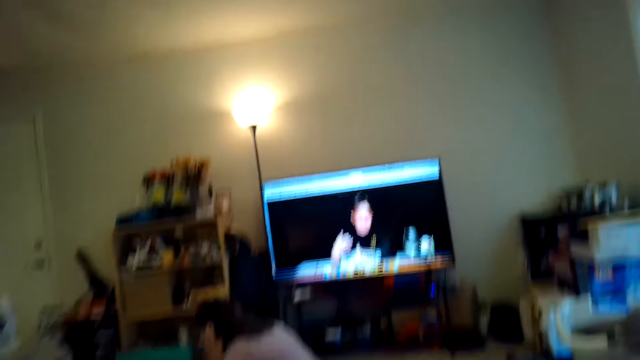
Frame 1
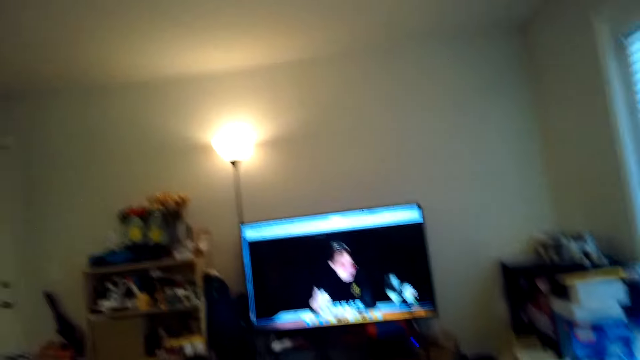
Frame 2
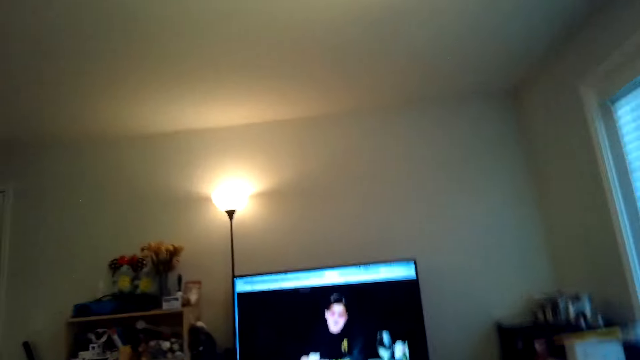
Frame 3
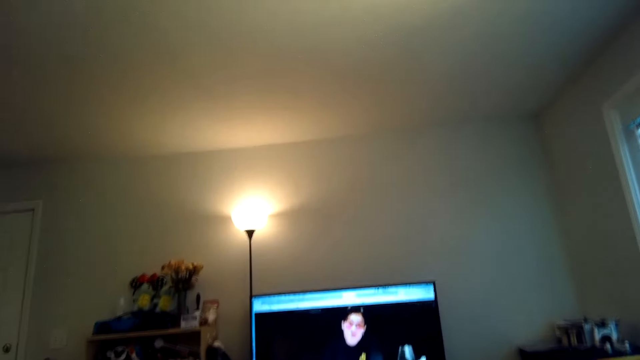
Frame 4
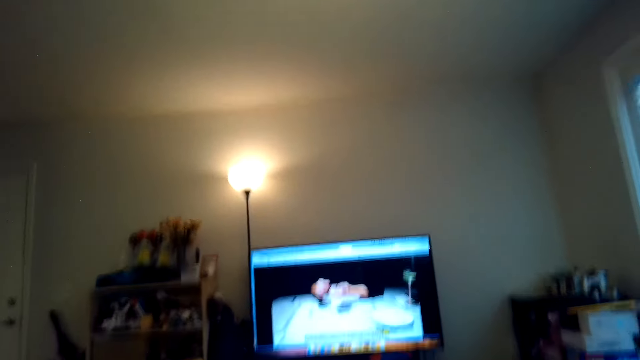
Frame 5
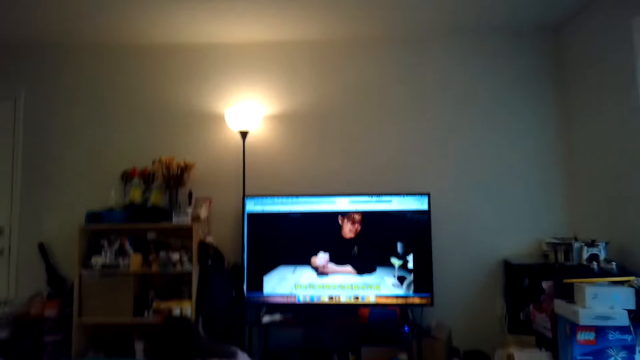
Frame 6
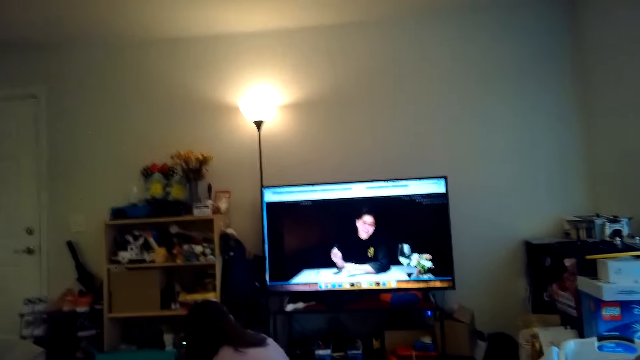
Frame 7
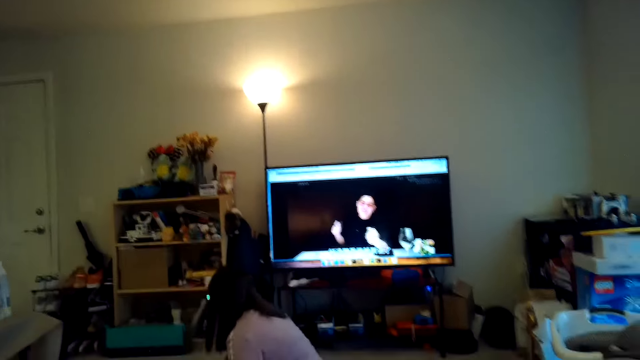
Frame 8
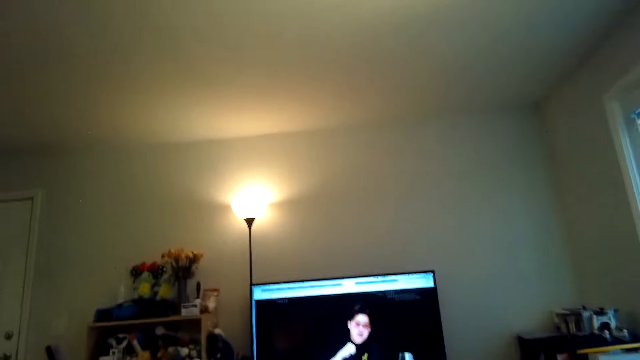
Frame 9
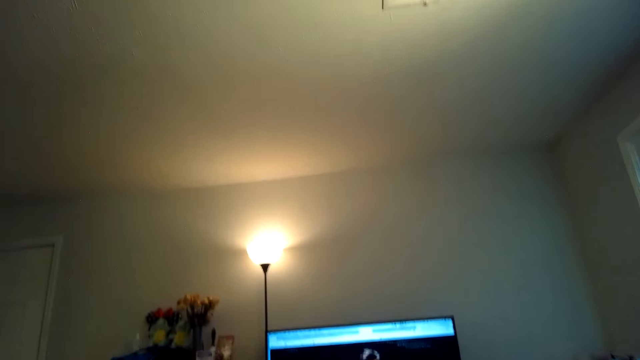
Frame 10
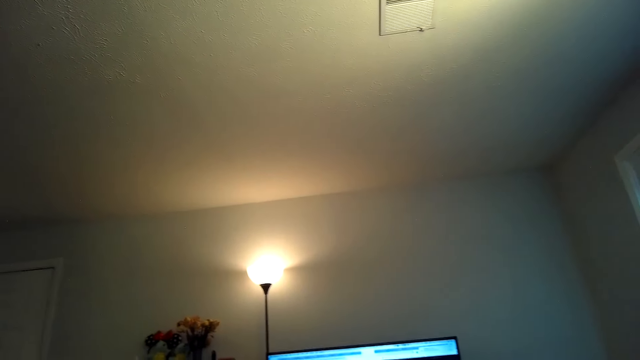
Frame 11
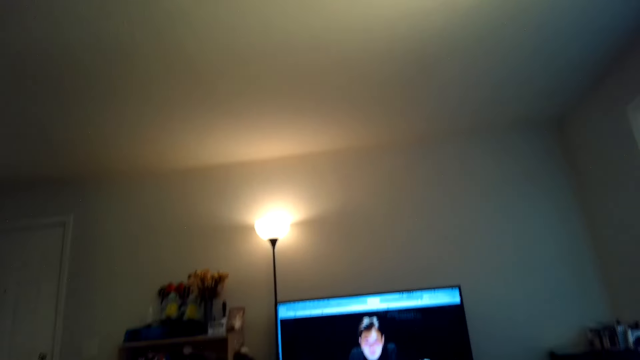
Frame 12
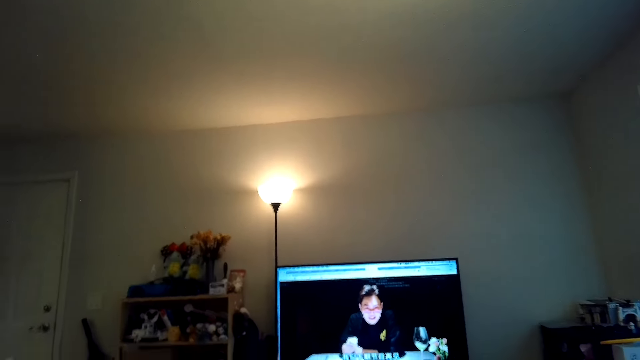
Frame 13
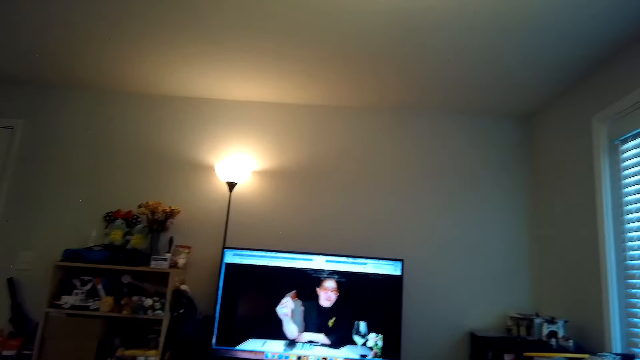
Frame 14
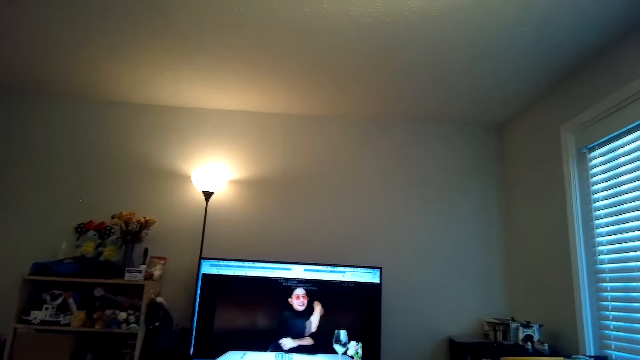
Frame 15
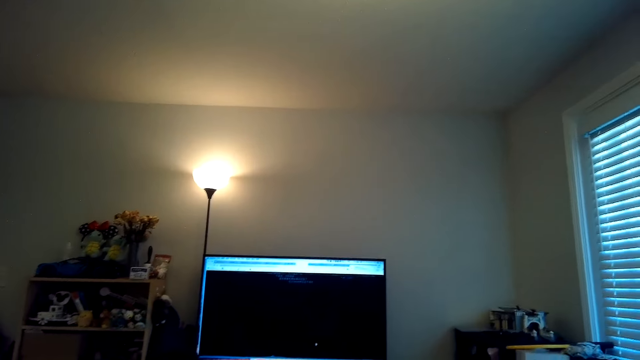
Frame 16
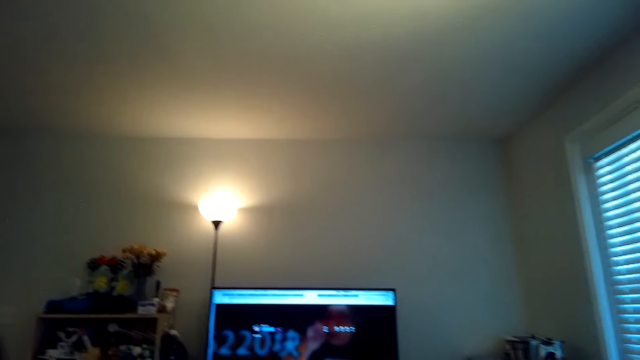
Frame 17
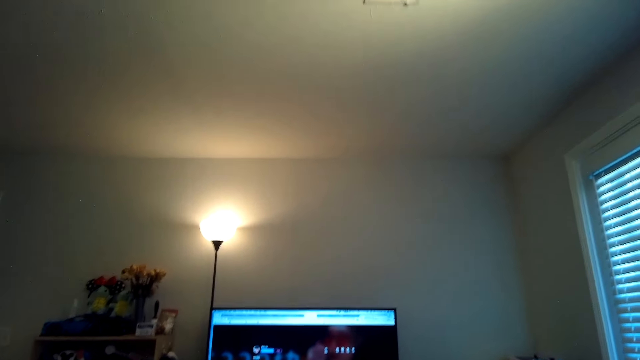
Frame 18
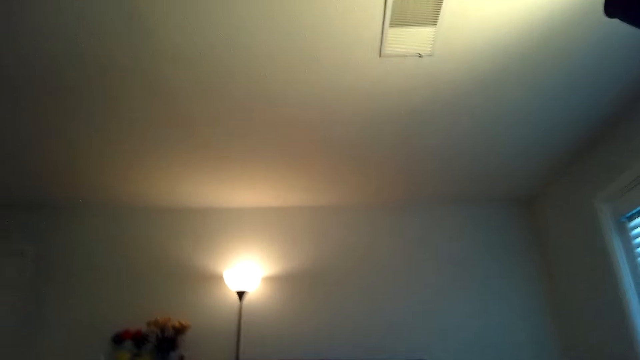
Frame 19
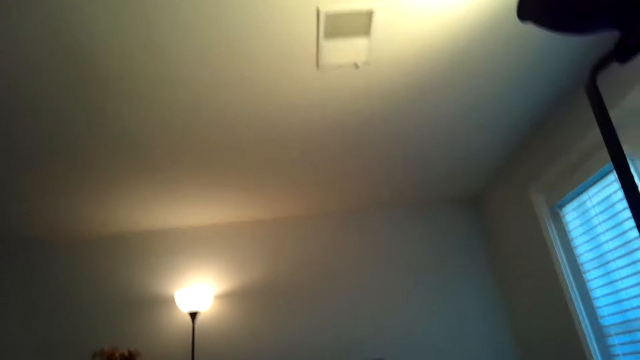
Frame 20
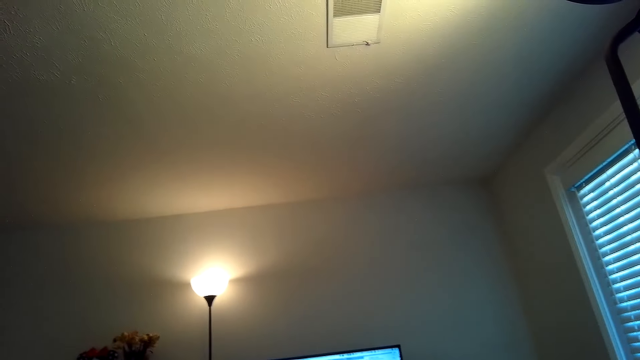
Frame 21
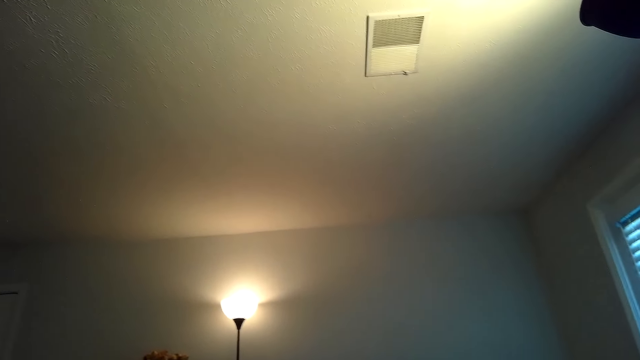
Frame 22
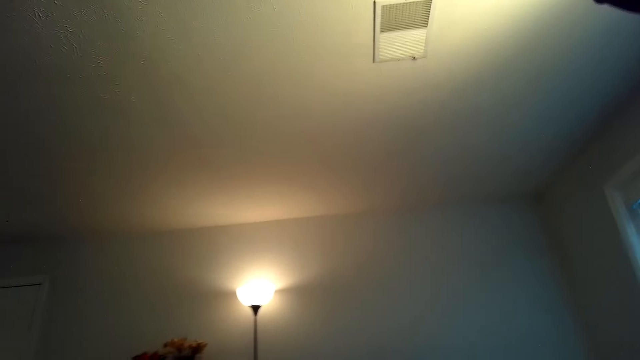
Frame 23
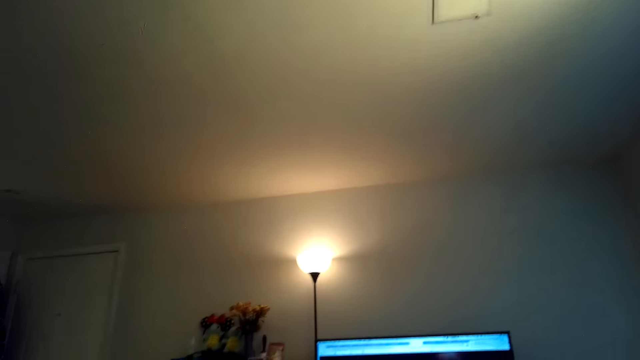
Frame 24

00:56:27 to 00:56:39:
The camera wearer looks around.

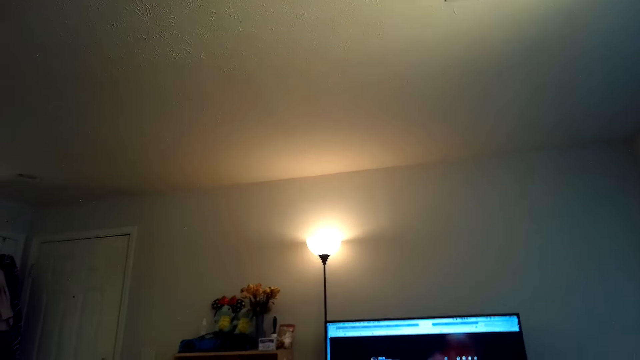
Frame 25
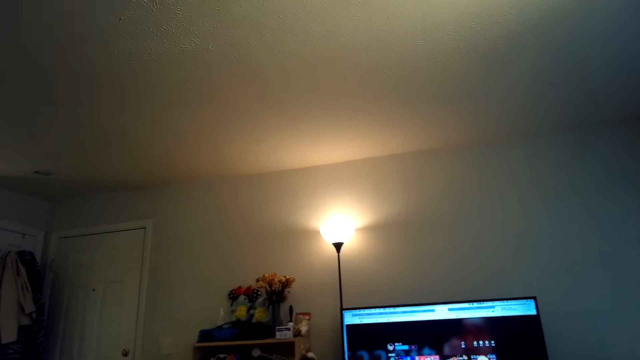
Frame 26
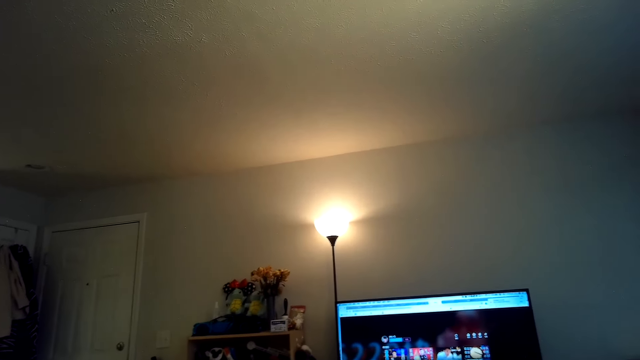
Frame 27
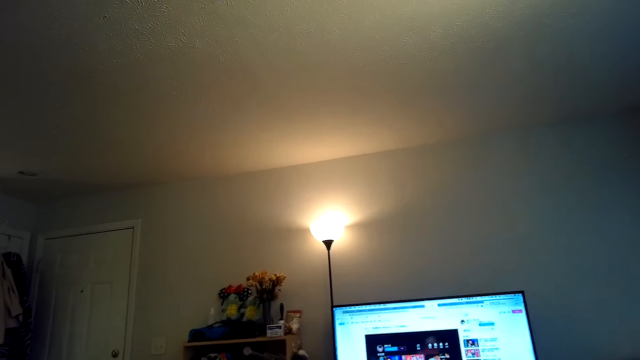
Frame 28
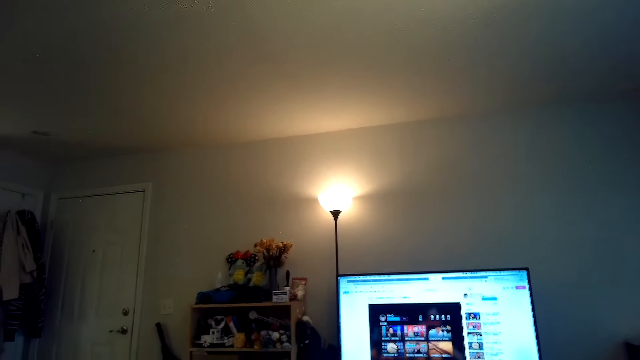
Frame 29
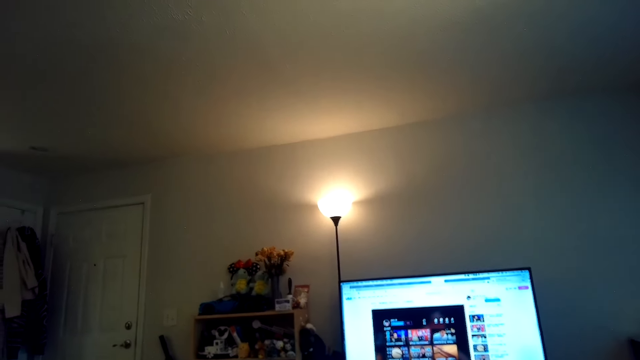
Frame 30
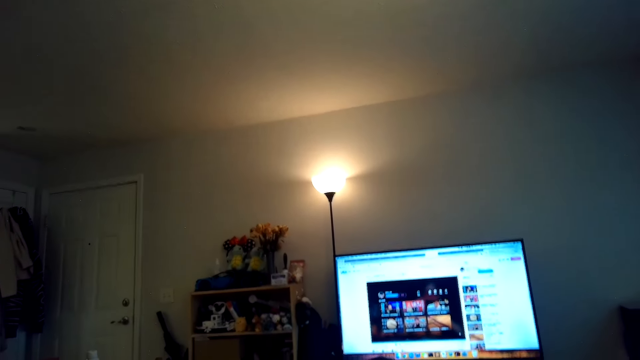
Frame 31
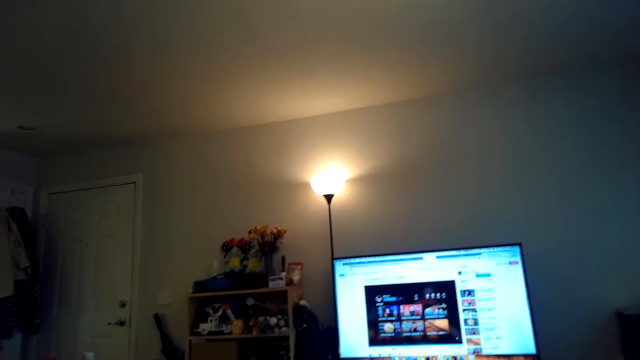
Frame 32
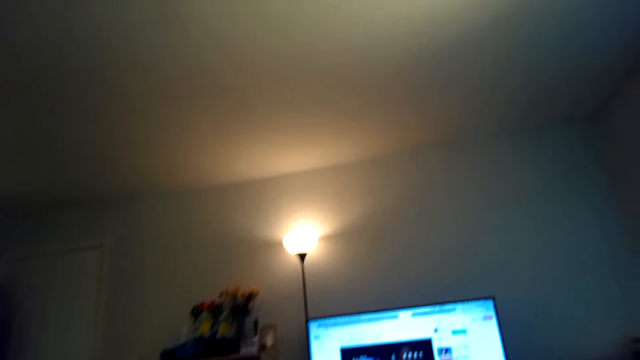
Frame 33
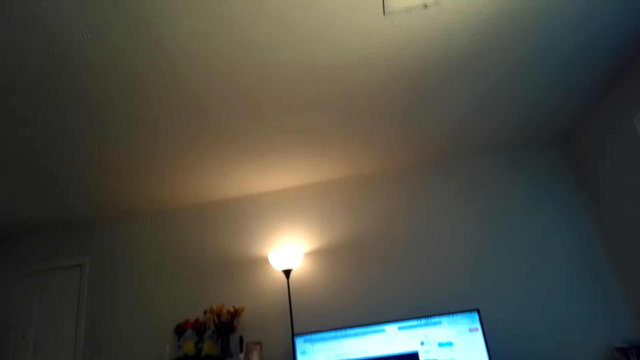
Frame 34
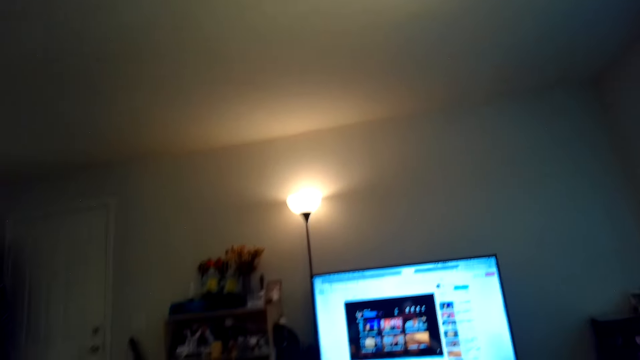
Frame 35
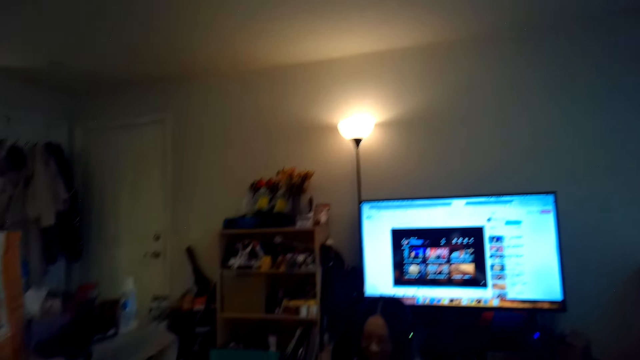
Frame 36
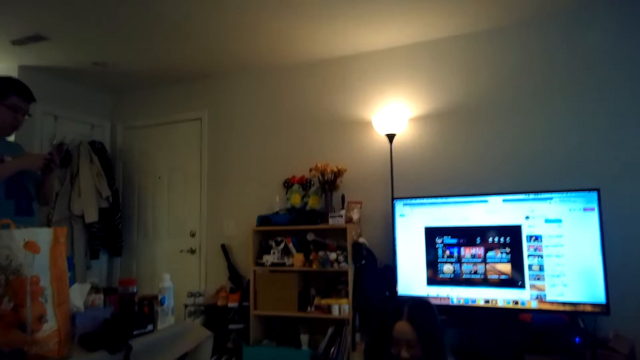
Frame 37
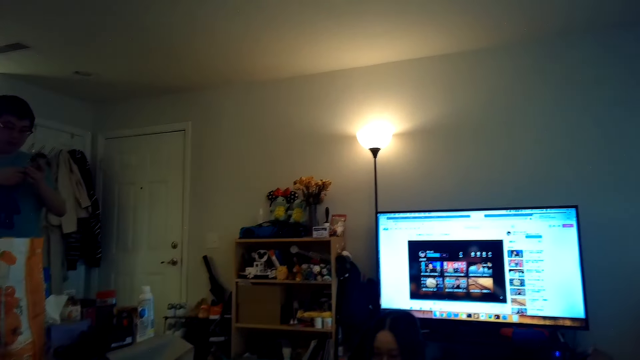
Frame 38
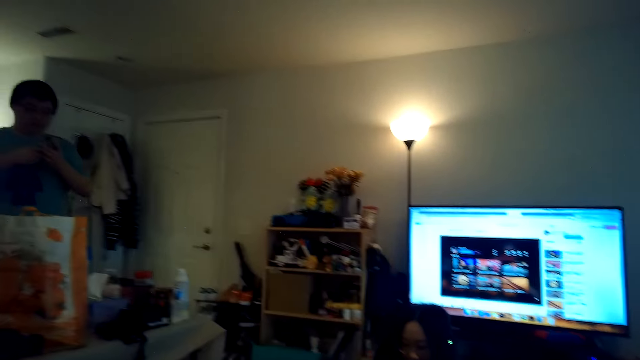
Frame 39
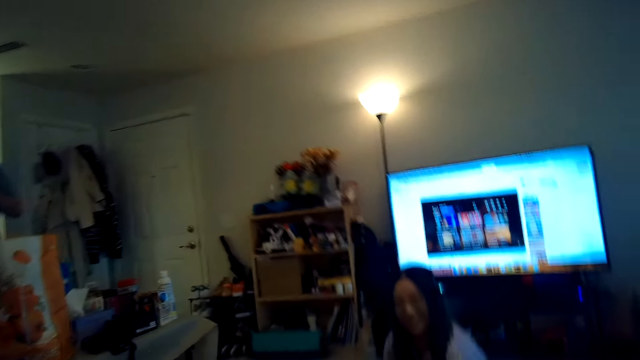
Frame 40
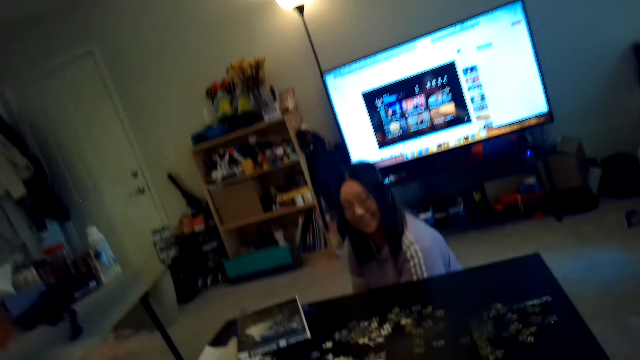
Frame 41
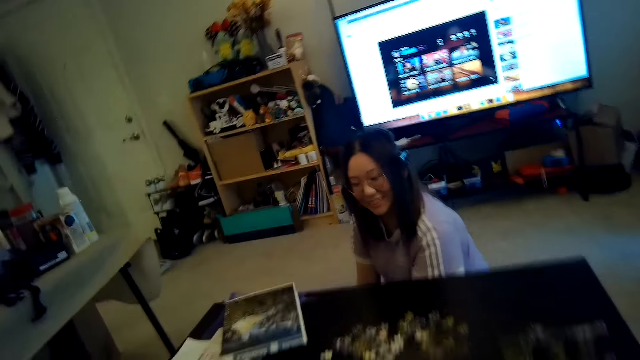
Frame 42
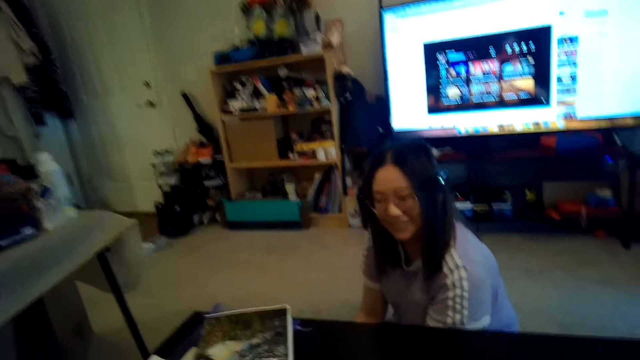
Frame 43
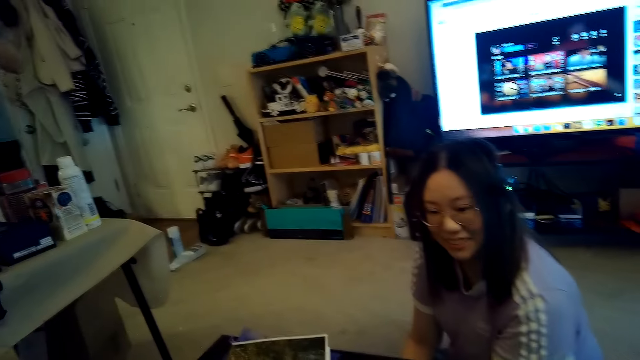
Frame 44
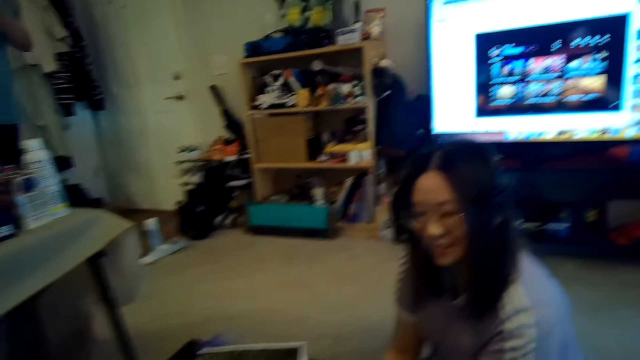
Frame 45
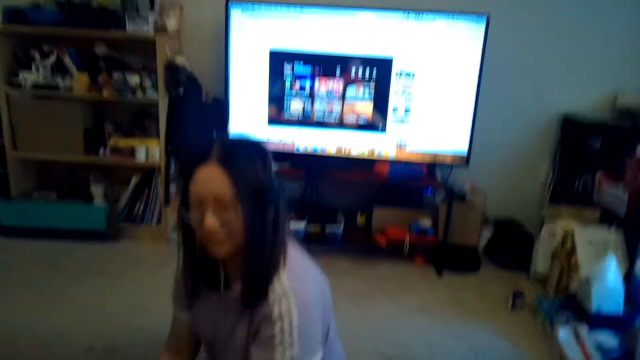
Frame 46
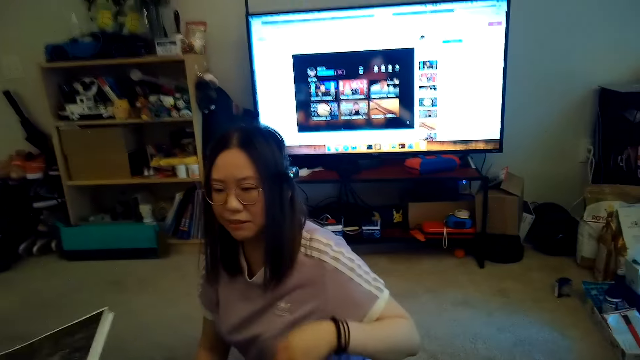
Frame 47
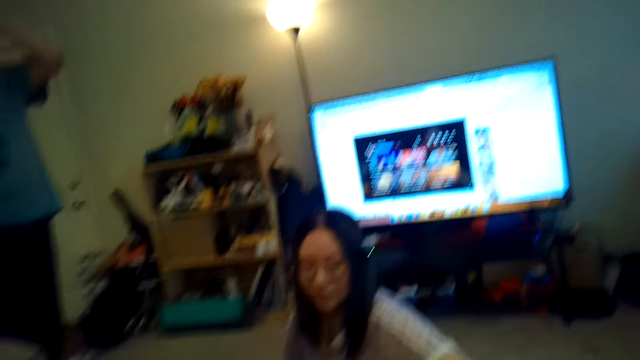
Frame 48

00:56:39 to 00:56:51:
A person talks. The person holds his phone in the room.
